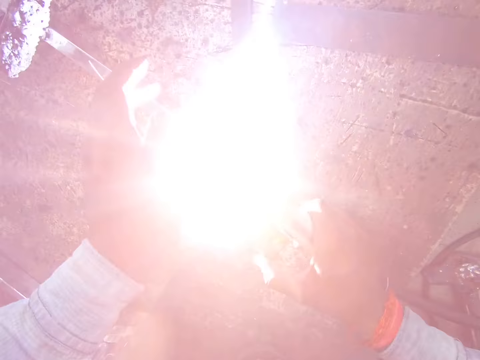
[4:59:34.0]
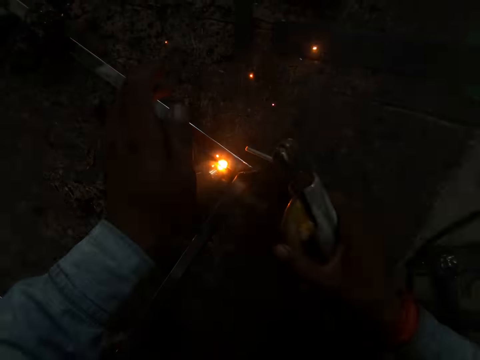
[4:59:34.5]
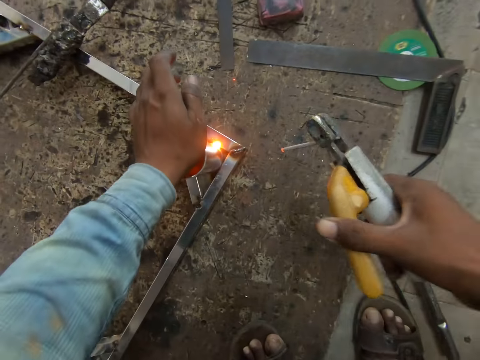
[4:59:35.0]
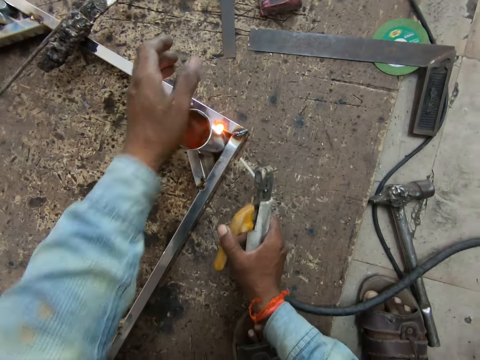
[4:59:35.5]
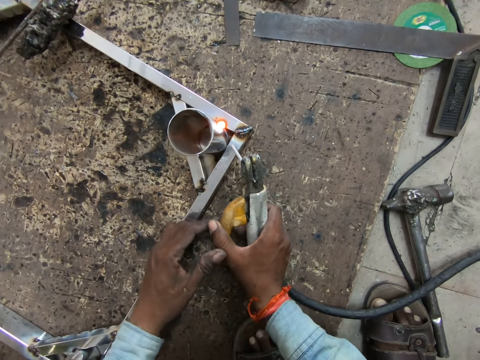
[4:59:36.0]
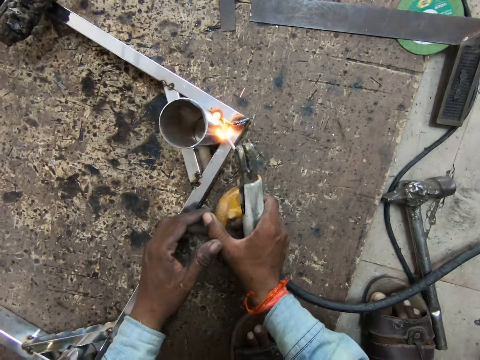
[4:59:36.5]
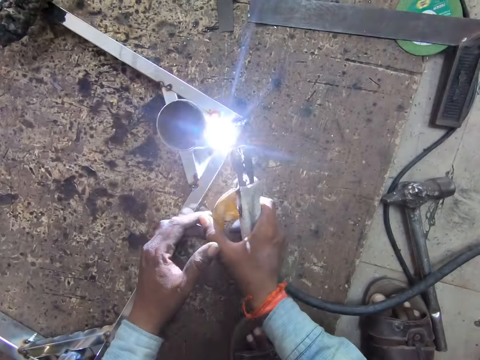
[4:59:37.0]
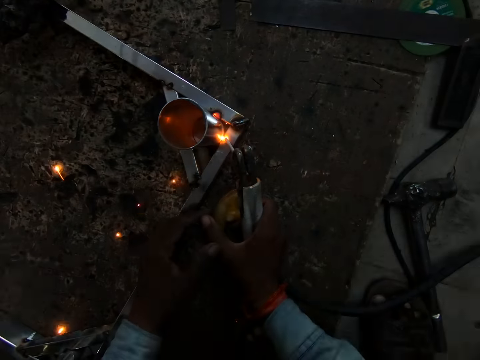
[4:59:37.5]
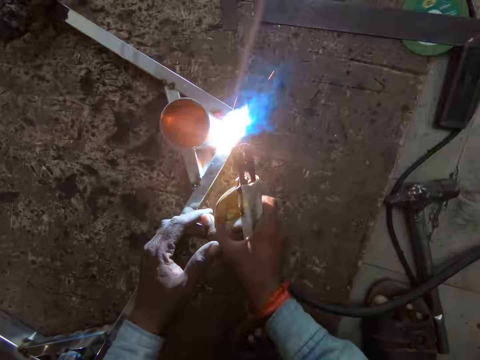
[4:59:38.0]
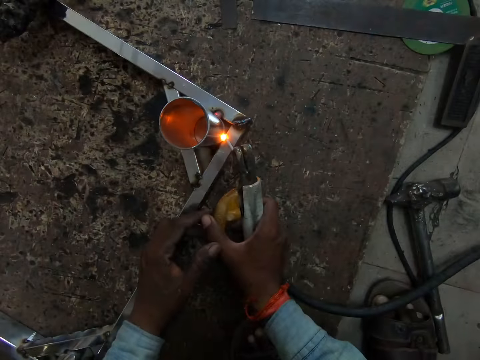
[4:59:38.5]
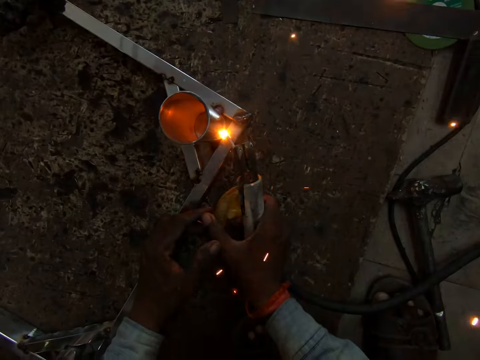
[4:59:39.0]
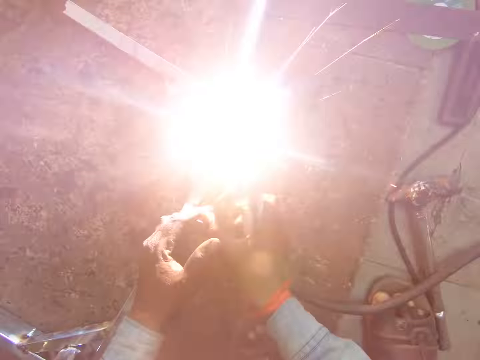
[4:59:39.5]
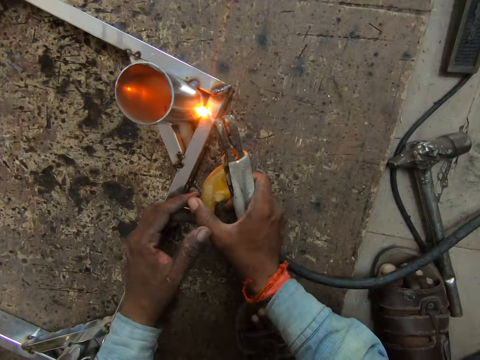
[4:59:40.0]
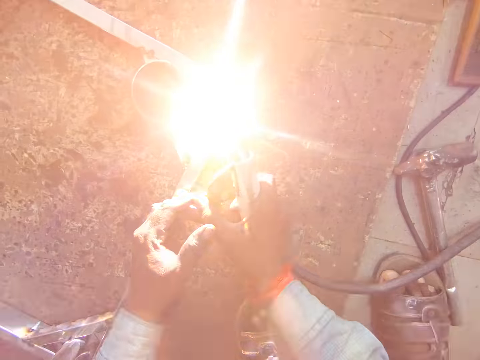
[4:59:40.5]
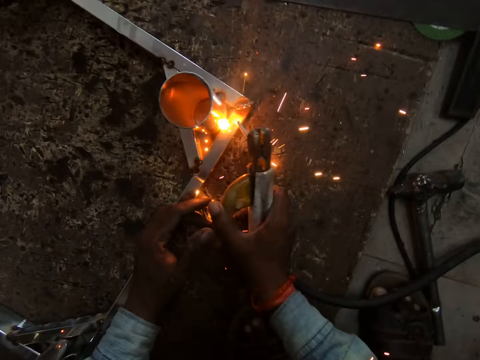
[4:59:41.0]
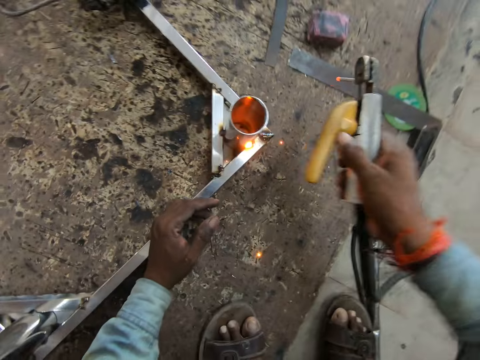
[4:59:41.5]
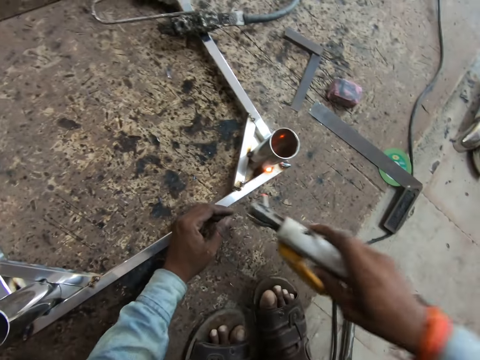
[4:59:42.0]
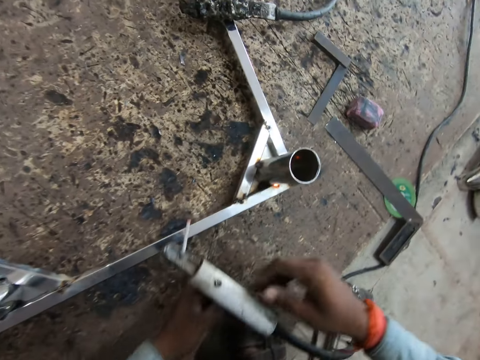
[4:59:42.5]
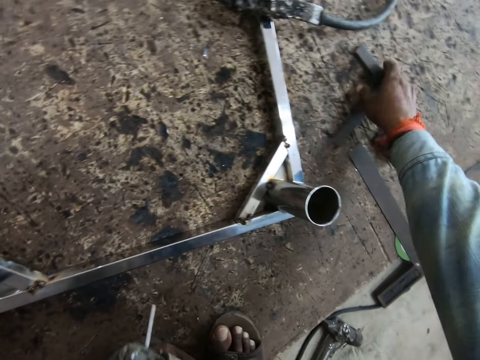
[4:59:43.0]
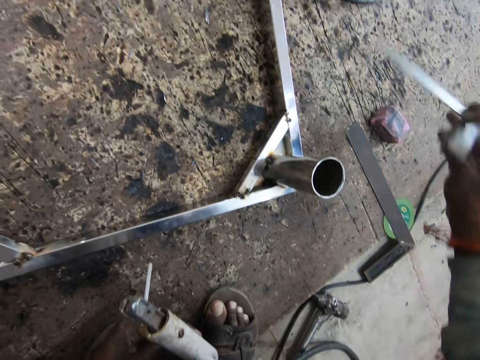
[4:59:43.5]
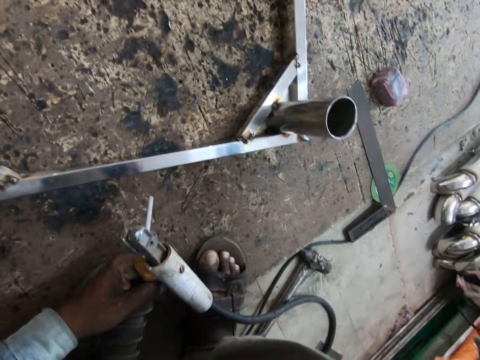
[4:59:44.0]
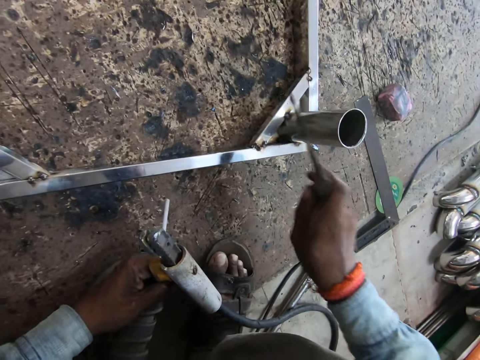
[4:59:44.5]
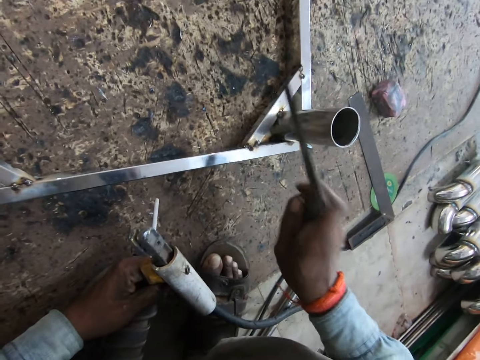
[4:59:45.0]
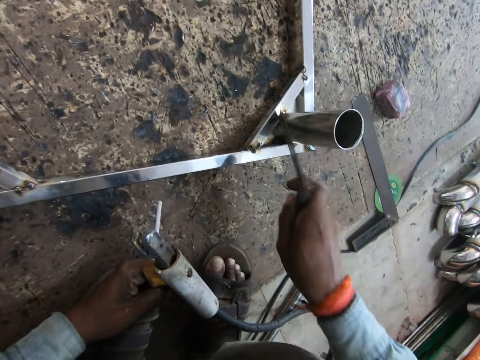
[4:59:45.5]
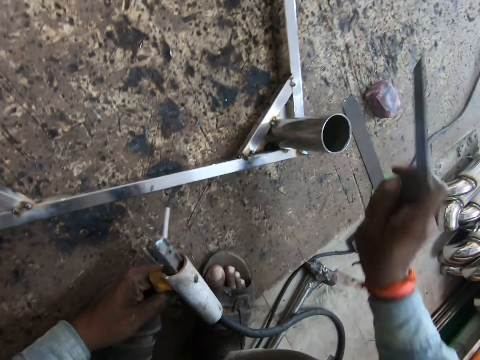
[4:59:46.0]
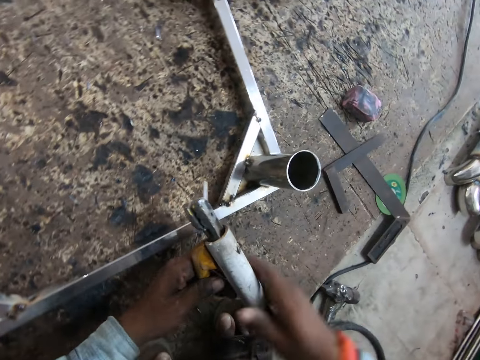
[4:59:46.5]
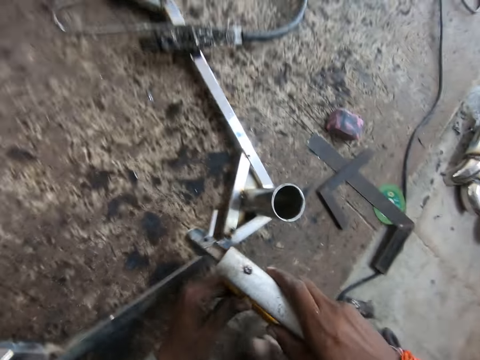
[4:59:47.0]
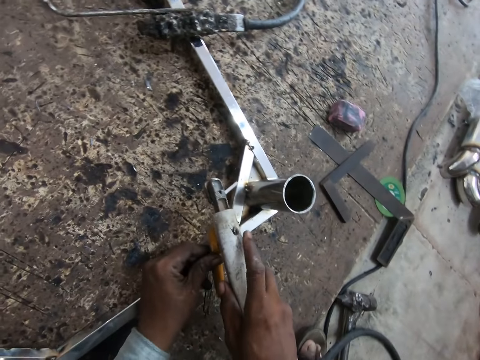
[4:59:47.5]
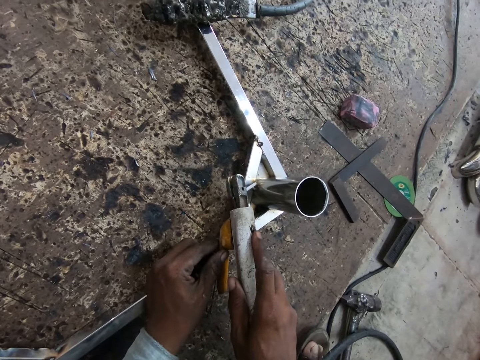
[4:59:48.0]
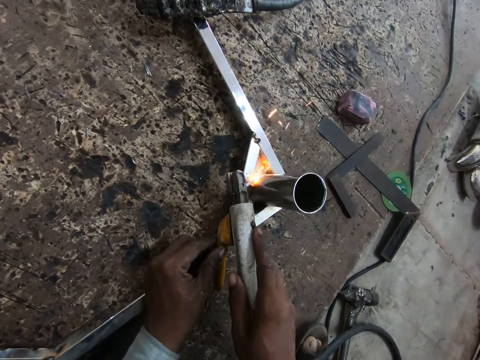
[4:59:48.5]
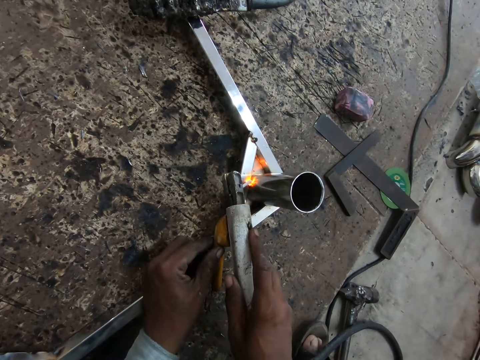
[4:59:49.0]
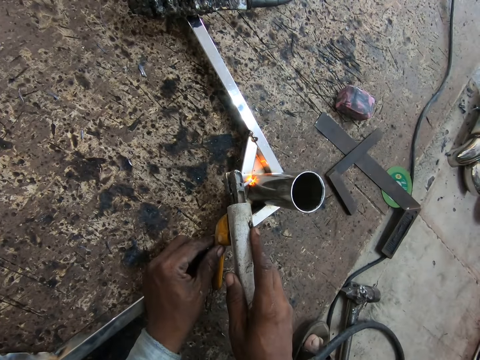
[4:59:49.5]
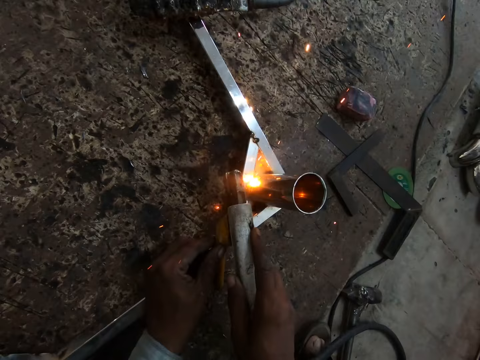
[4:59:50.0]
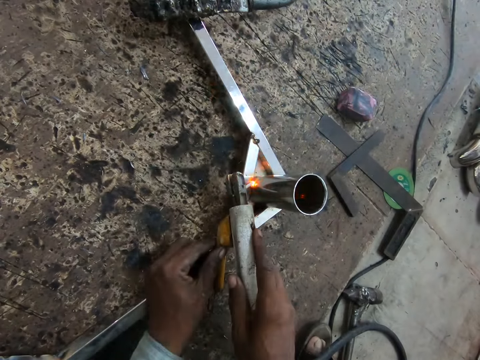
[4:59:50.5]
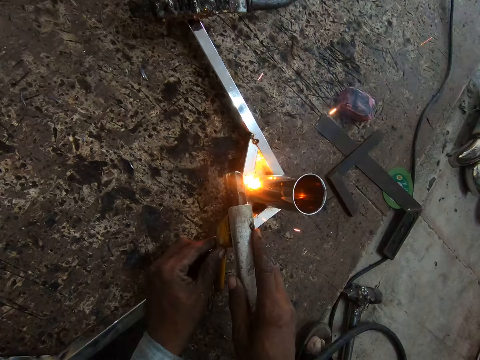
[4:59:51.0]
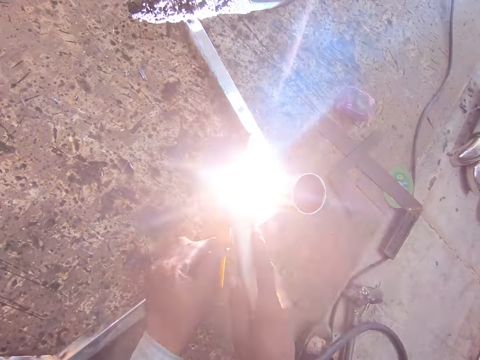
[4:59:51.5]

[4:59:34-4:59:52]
The camera wearer places his left hand on the metal frame on the floor. He welds the metal frame on the floor with the electrode holder in his right hand. He passes the electrode holder from his right hand to his left hand. He picks an L-shaped ruler from the floor with his right hand. He hits the metal frame on the floor with the L-shaped ruler in his right hand. He drops the L-shaped ruler on the floor with his right hand. He holds the electrode holder with his hands. He welds the metal frame on the floor with the electrode holder in his hands.

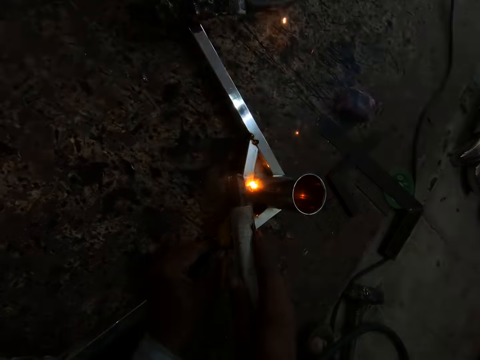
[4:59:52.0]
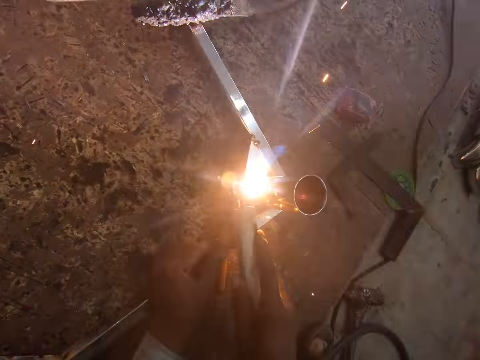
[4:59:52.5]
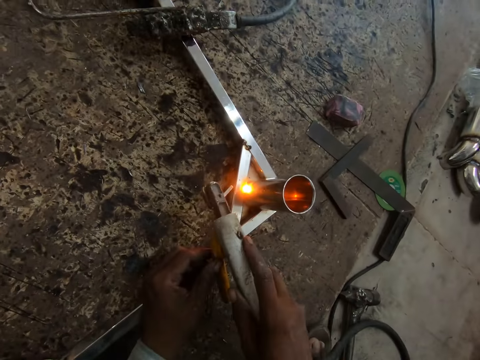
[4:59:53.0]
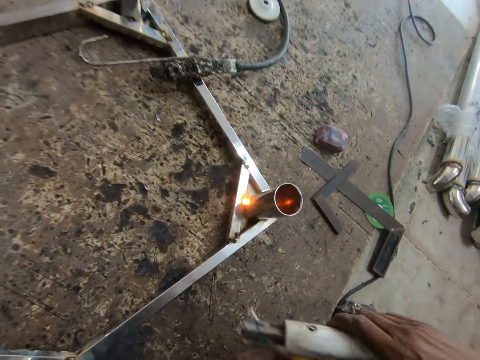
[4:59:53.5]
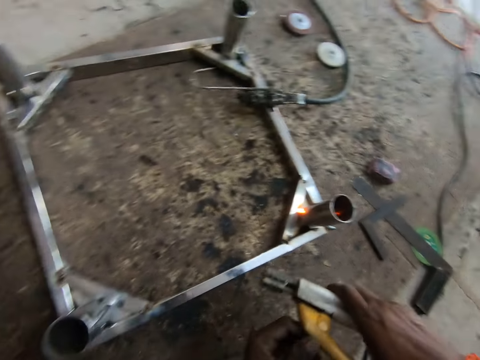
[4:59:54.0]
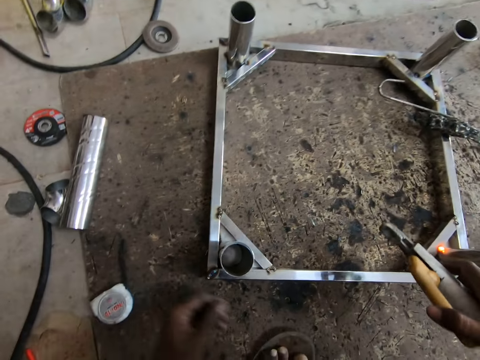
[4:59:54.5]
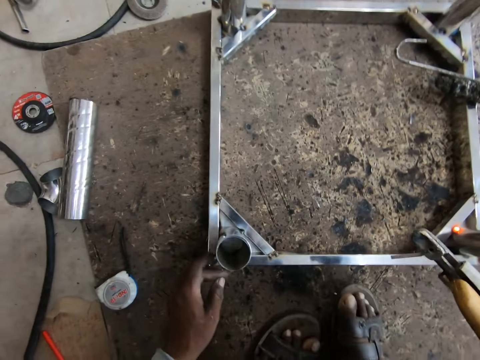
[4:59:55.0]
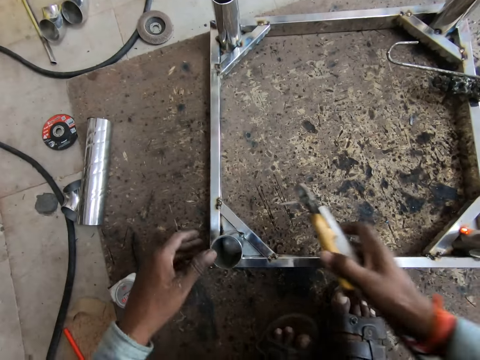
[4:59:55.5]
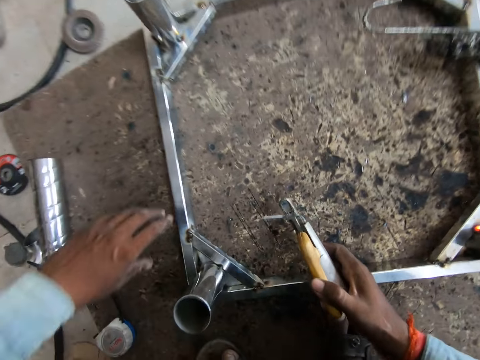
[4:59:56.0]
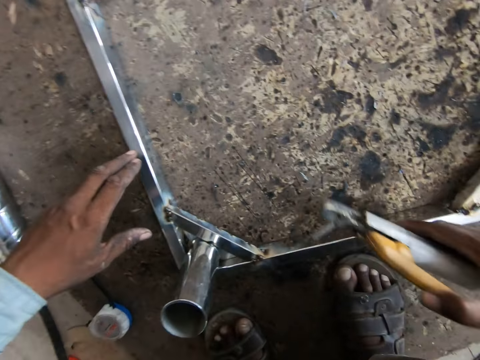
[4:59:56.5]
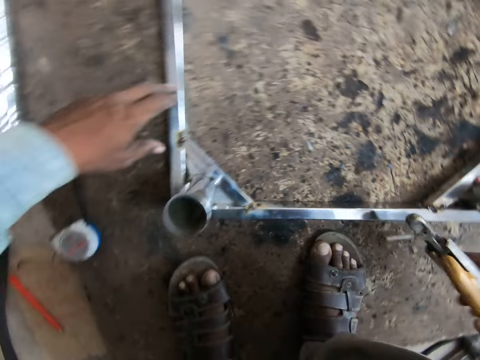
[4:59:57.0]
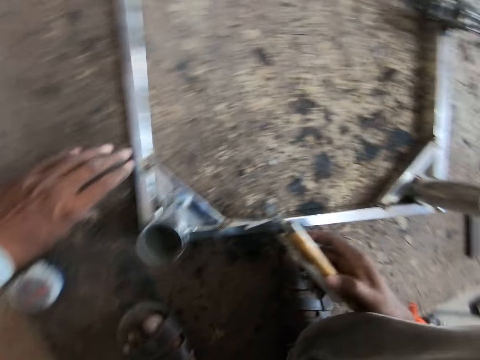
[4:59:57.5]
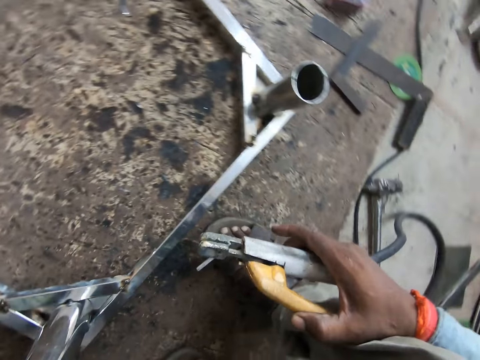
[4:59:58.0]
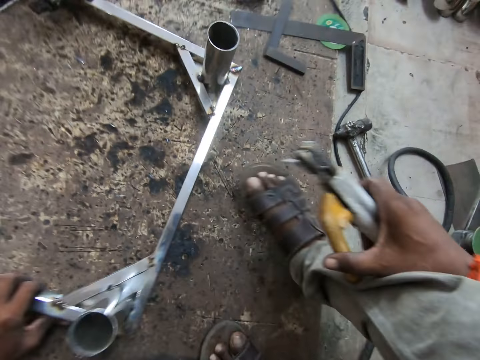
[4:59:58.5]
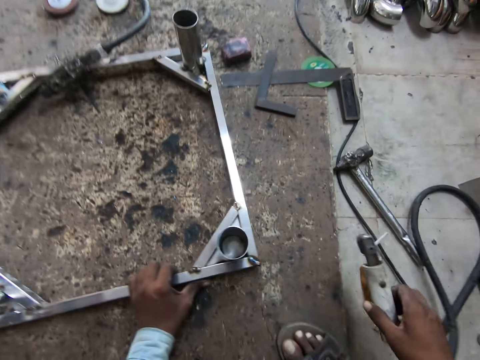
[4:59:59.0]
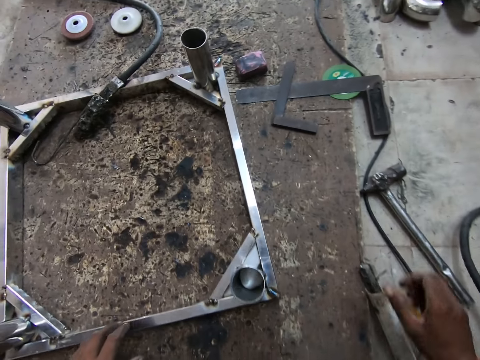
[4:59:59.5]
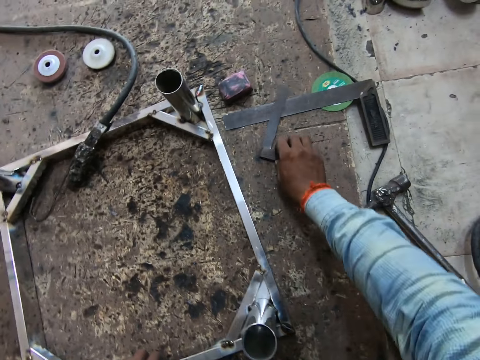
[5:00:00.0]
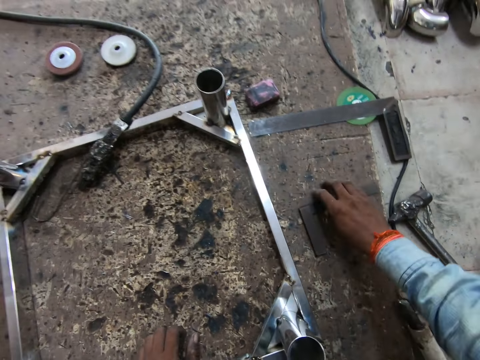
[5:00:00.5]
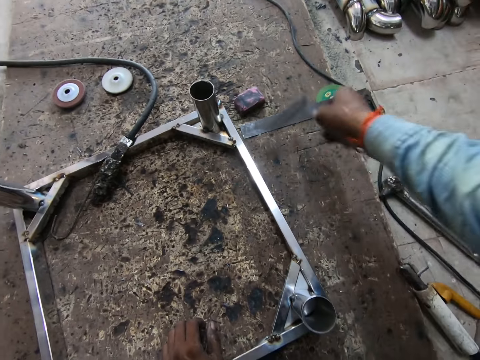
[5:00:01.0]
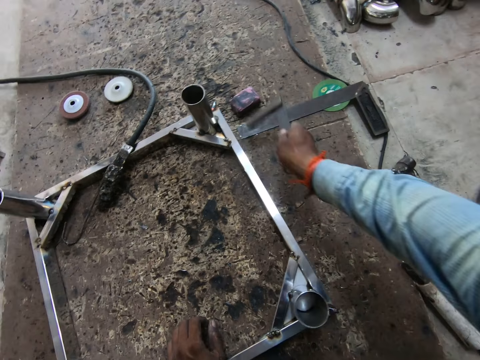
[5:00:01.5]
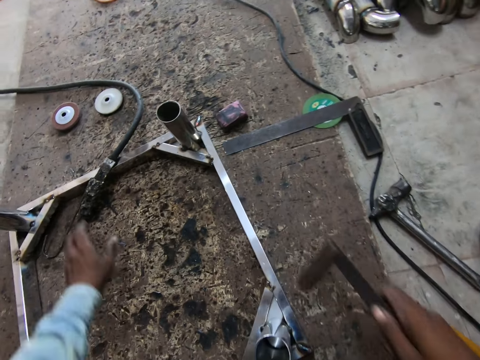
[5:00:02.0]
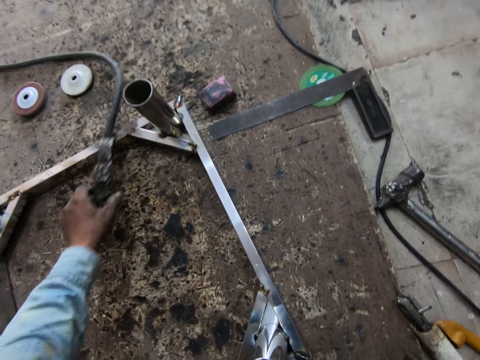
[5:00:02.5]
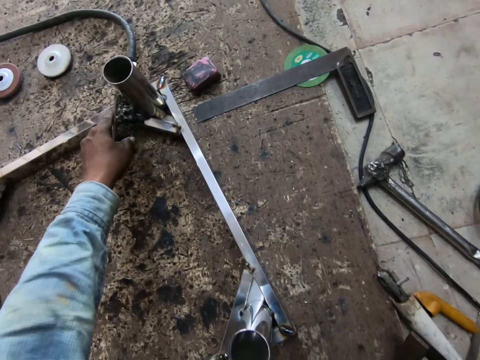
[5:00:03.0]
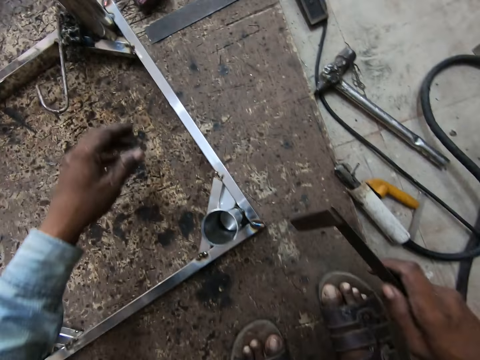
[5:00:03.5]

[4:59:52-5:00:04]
The camera wearer wipes the metal. He places his left hand on the metal frame on the floor. He shifts the metal frame on the floor with his left hand. He drops the electrode holder or welding machine on the floor with his right hand. He pulls the L-shaped ruler on the floor with his right hand. He picks the L-shaped ruler from the floor with his right hand. He hits the metal frame on the floor with the L-shaped ruler in his right hand. He moves the welding machine.
